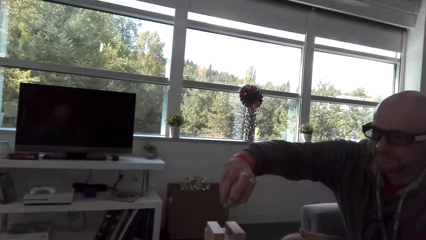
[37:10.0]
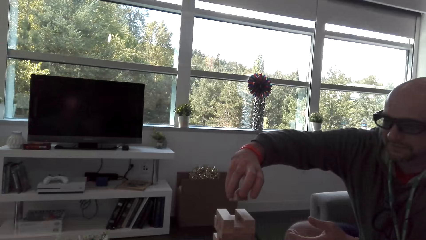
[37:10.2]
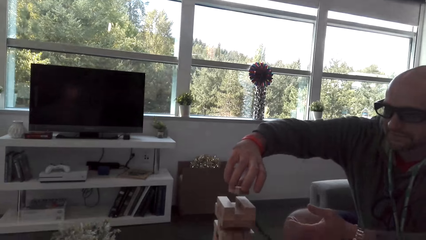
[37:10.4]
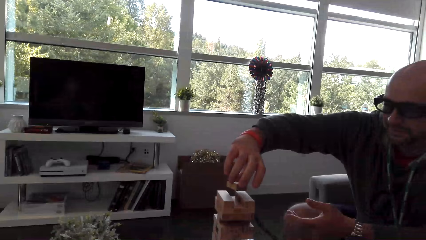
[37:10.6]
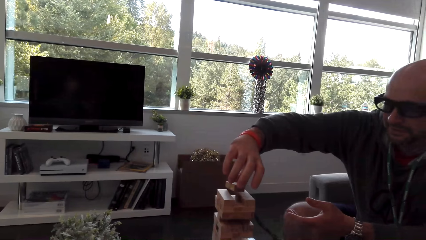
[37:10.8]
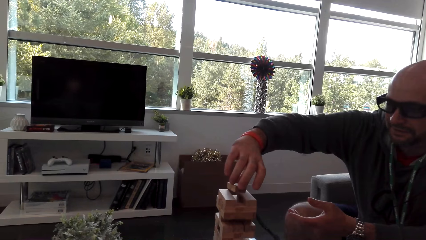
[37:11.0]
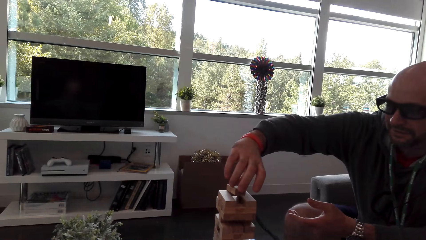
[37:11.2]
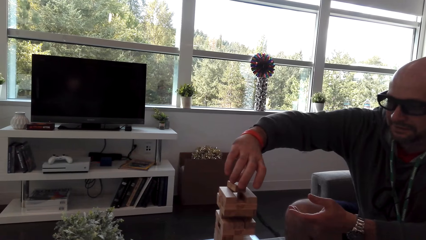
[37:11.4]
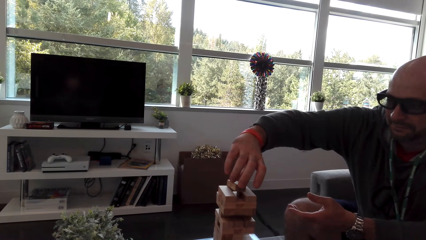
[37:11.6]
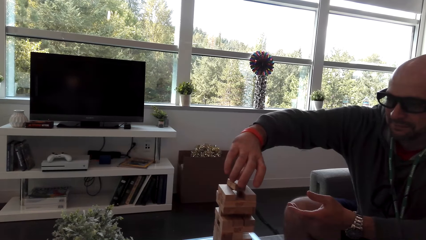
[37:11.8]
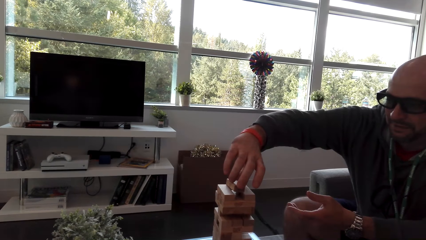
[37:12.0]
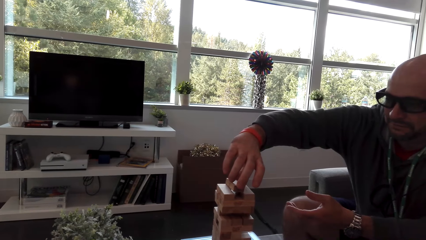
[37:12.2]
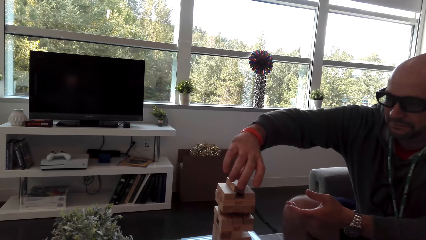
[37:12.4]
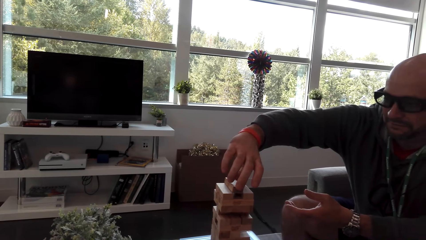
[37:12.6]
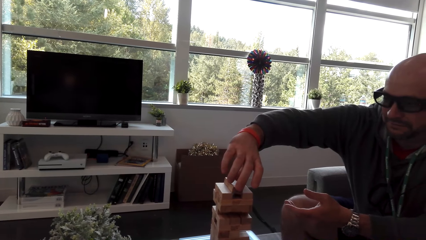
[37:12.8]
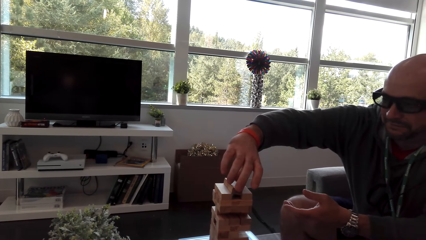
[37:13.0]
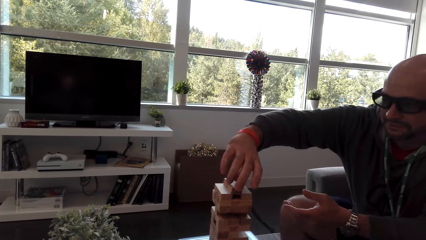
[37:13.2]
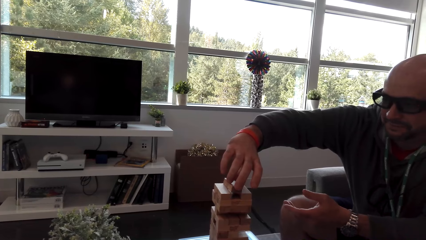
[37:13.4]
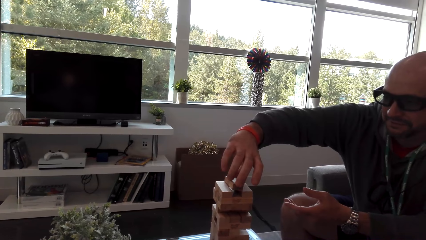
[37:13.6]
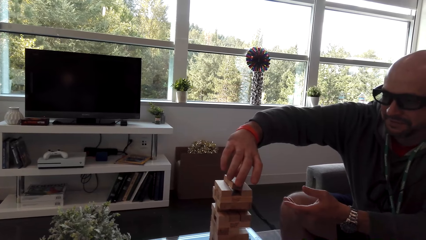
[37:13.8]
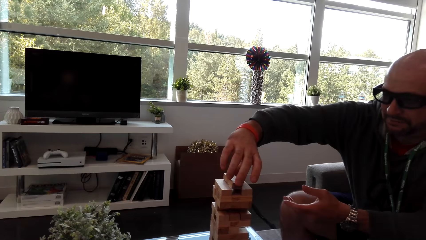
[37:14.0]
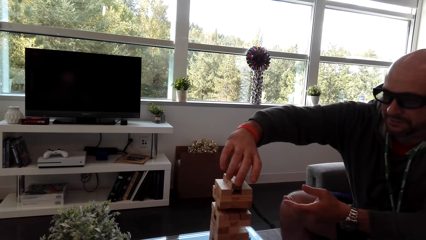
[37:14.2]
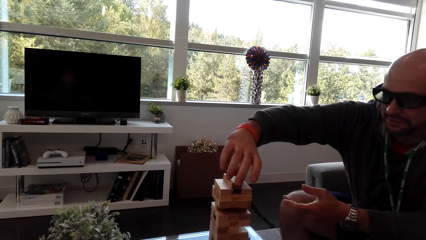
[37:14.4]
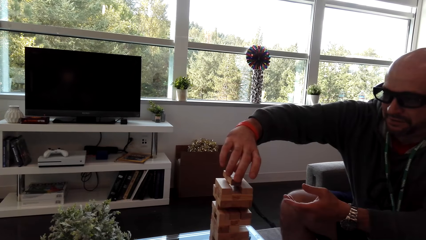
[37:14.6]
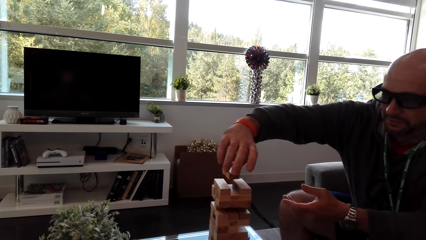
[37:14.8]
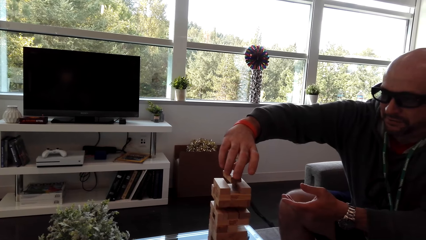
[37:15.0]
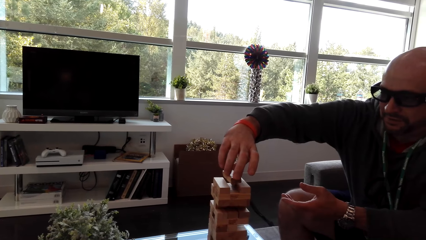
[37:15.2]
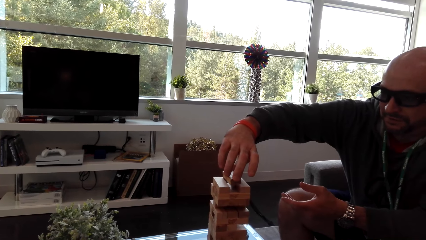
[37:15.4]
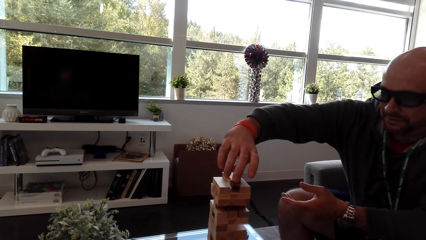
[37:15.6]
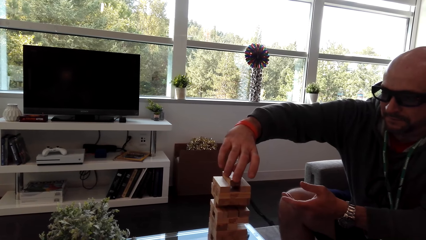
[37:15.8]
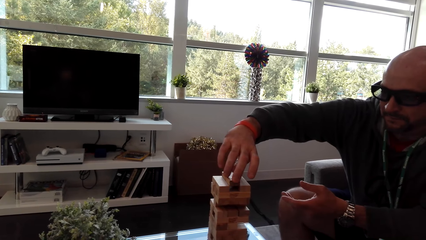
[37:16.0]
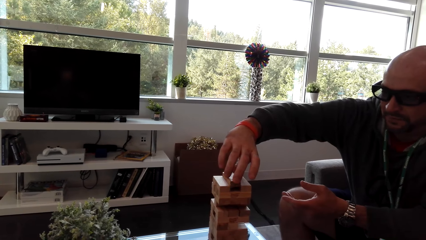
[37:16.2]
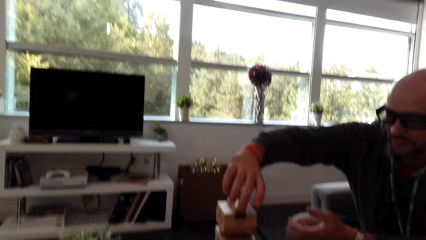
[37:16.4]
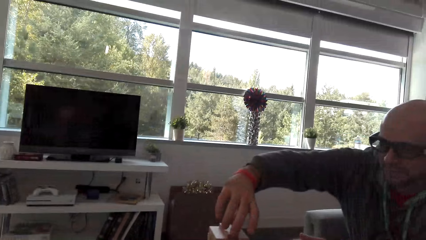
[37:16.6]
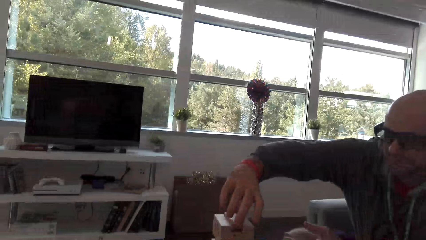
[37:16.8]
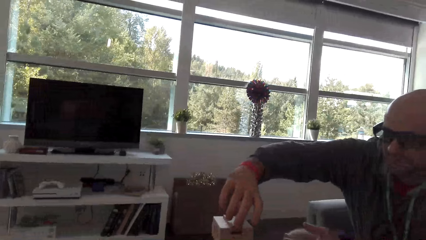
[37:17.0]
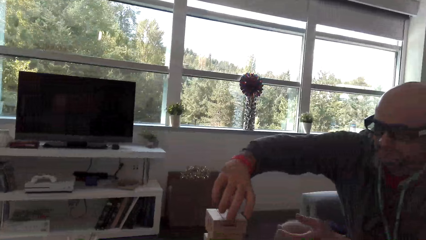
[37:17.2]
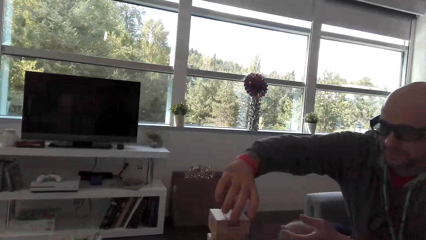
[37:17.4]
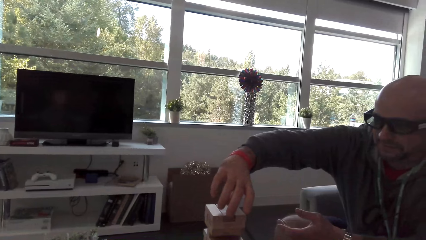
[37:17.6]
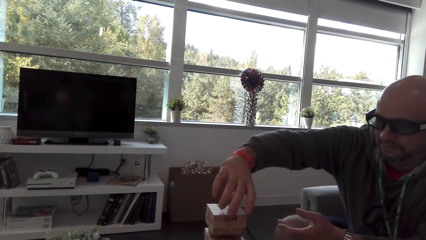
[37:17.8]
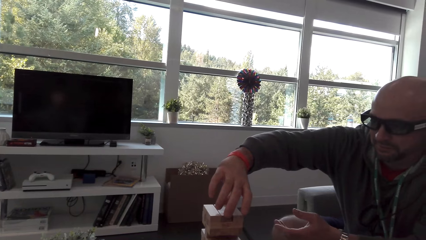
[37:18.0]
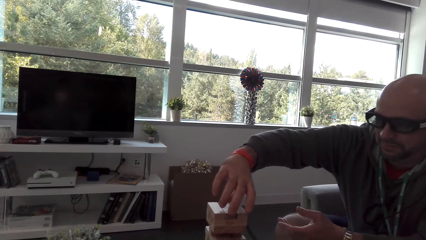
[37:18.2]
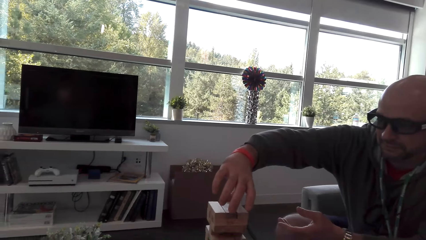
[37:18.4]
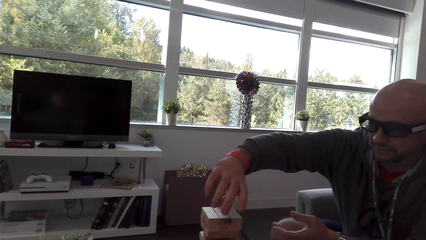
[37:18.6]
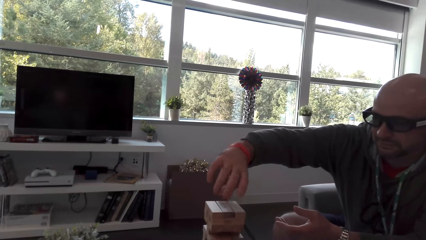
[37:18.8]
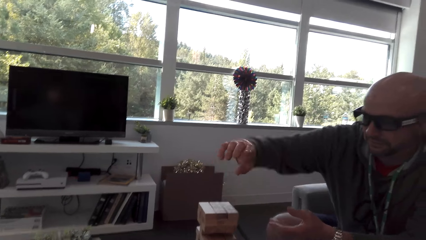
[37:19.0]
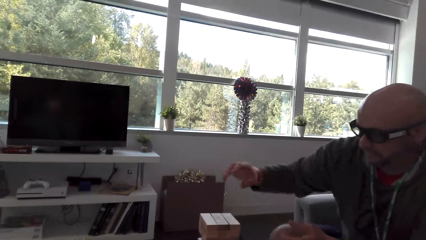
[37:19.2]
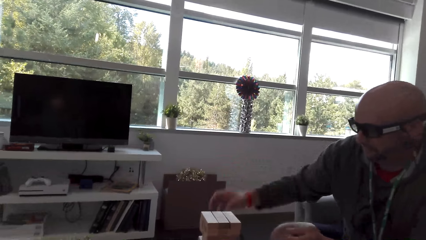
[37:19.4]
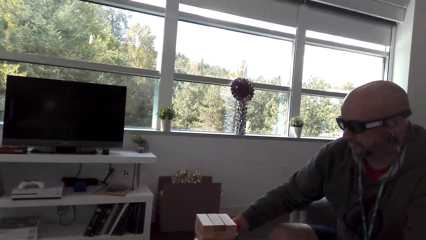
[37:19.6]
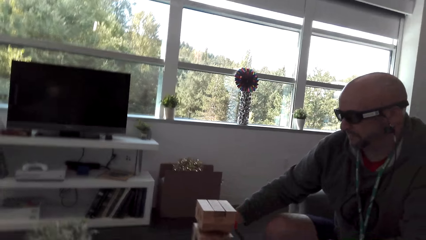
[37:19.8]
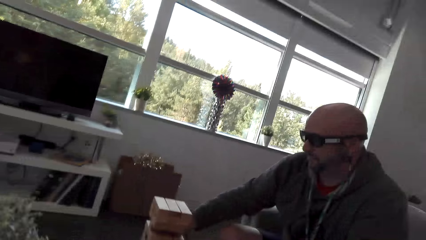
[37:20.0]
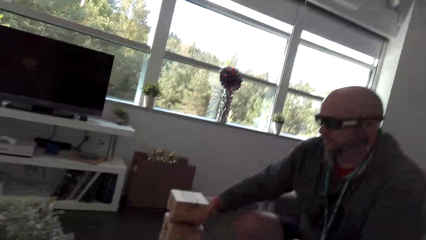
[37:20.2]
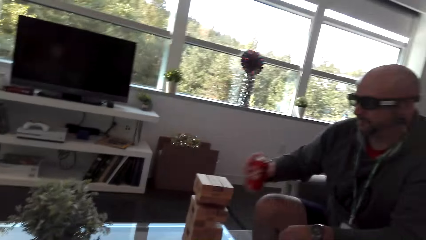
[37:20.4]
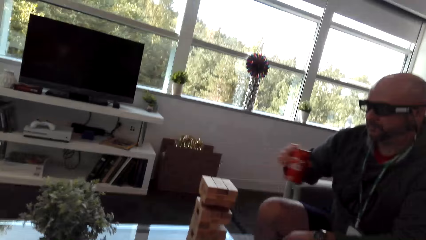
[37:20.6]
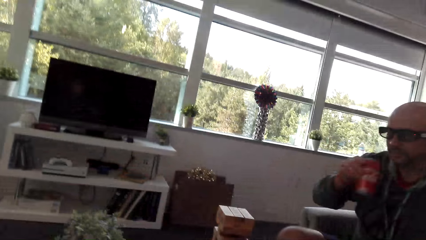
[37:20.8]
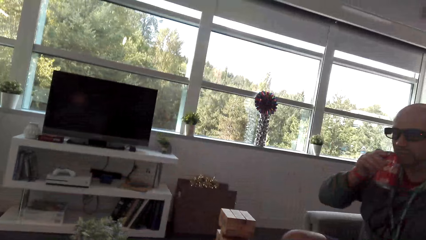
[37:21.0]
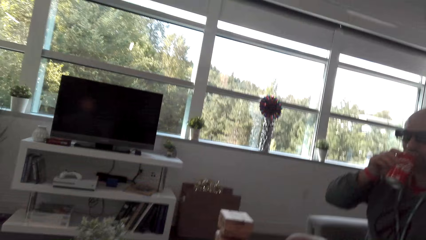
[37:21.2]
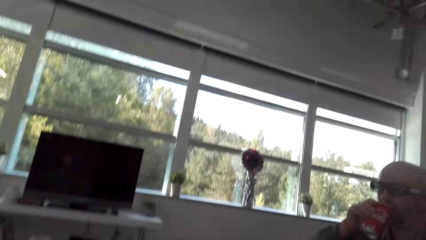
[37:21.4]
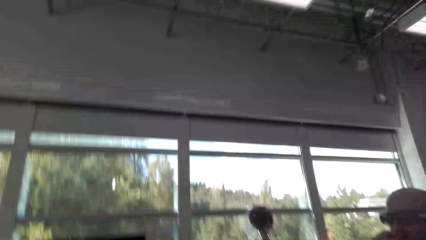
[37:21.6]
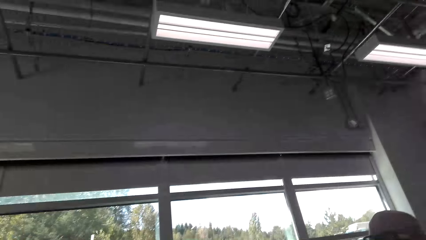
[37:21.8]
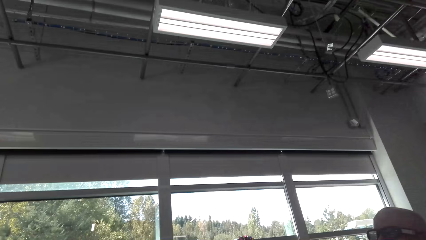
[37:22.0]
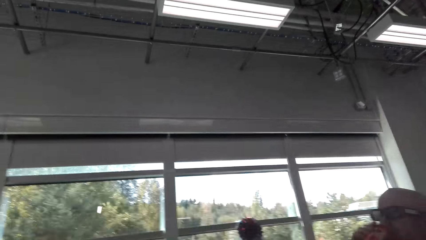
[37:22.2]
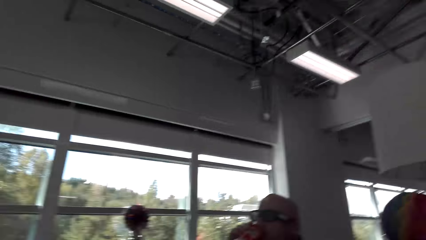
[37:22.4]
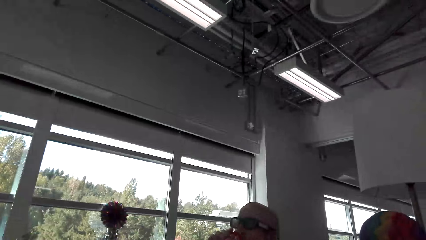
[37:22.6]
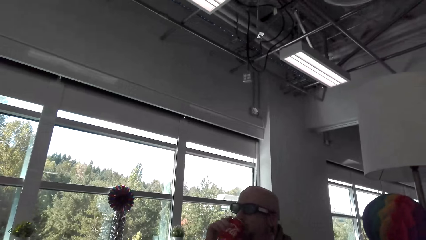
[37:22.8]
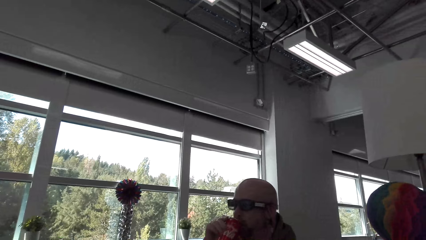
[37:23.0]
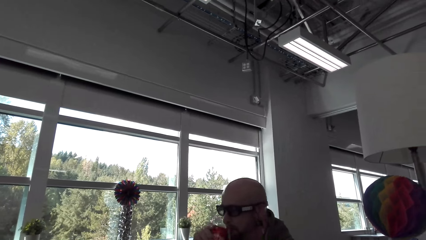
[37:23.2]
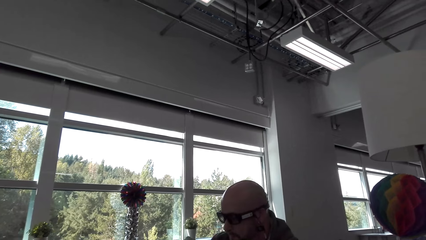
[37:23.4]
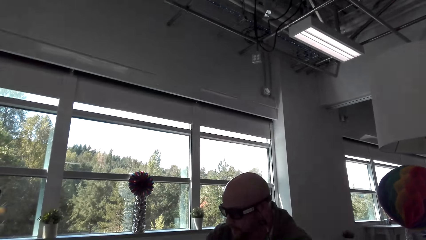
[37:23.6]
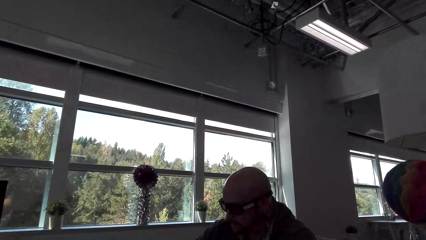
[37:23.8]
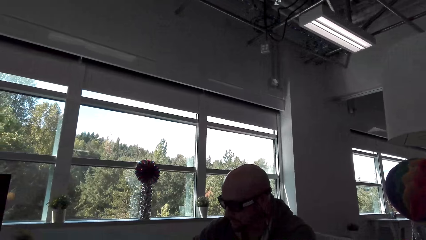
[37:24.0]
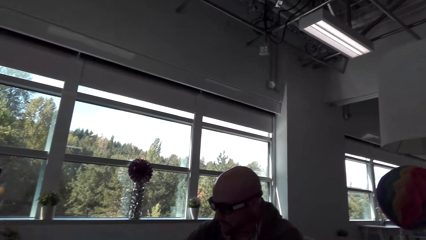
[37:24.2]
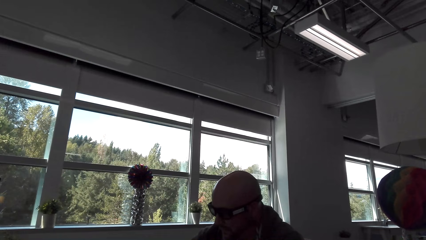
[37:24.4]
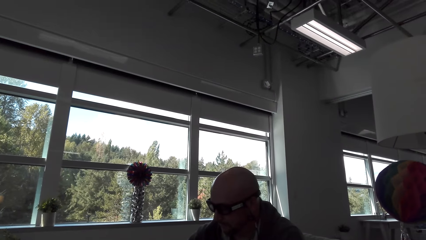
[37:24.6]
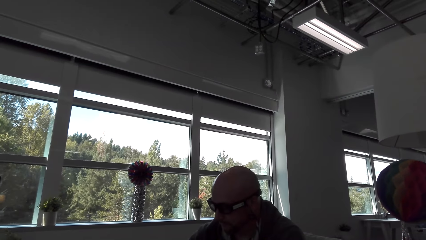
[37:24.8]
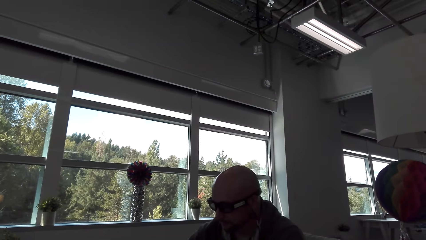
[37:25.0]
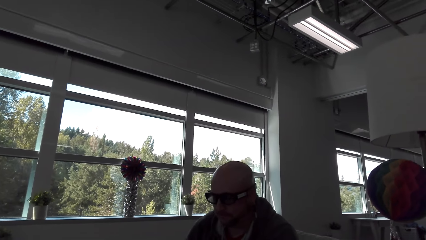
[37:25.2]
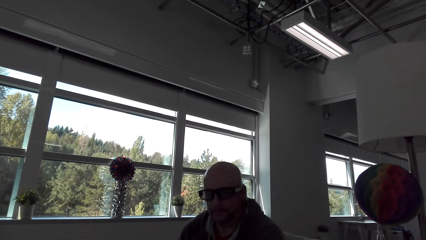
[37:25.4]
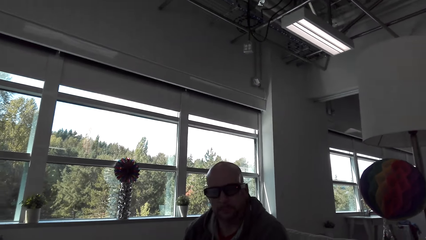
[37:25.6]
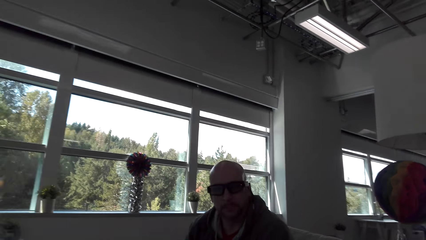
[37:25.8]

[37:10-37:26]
The man puts the block on top of the others. The man removes his hand from the blocks. The man picks up the cola can and drinks the cola drink. The camera wearer looks around. The man places the cola can on the table.
